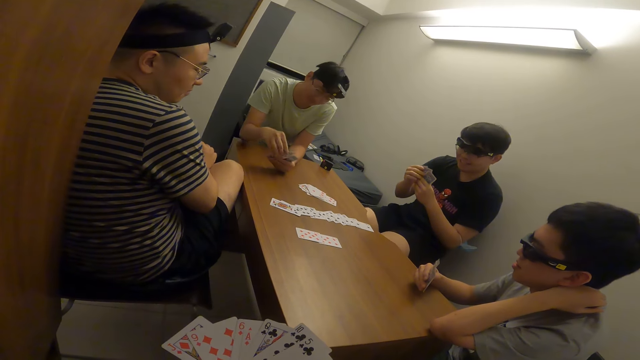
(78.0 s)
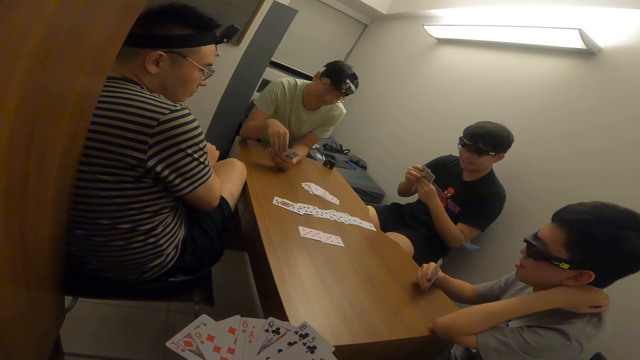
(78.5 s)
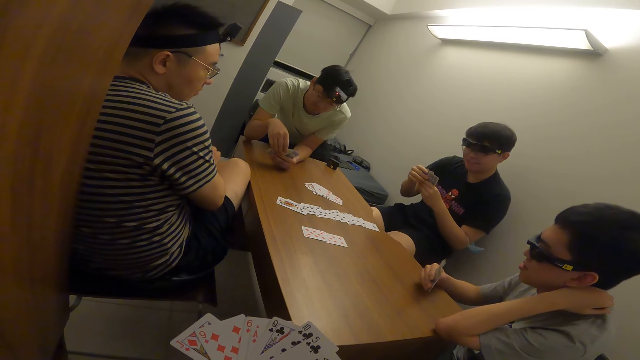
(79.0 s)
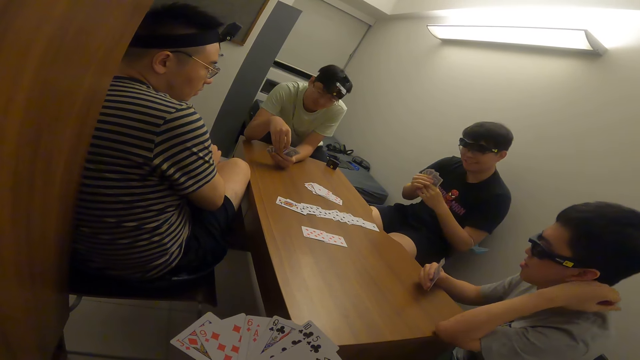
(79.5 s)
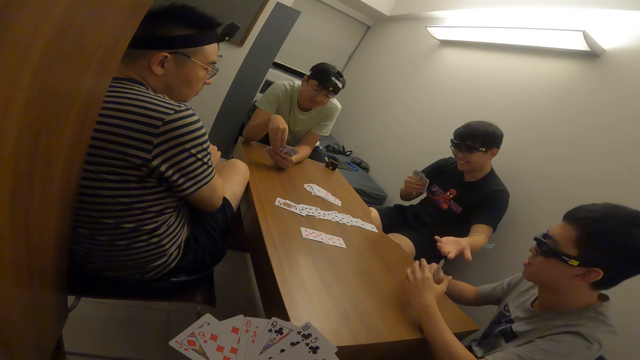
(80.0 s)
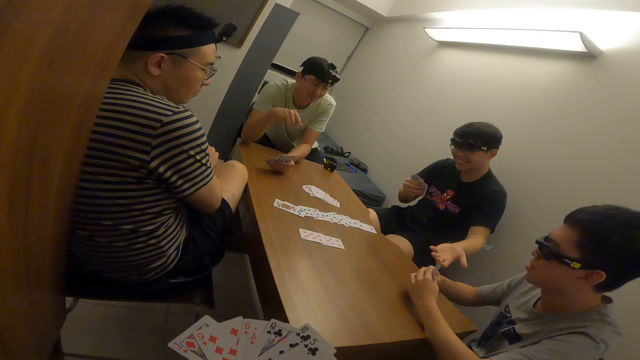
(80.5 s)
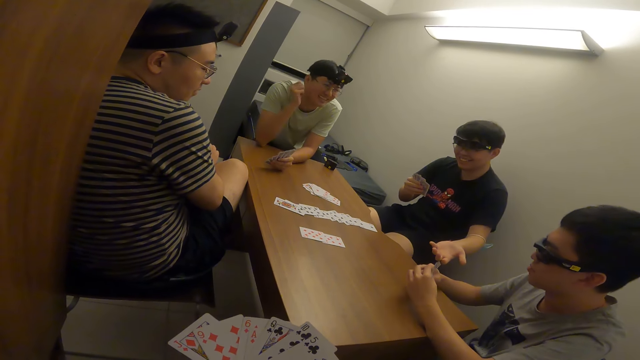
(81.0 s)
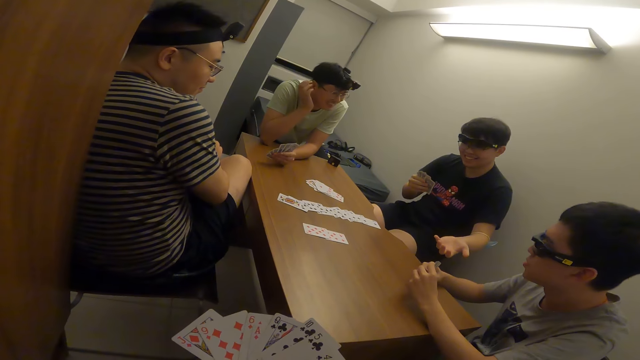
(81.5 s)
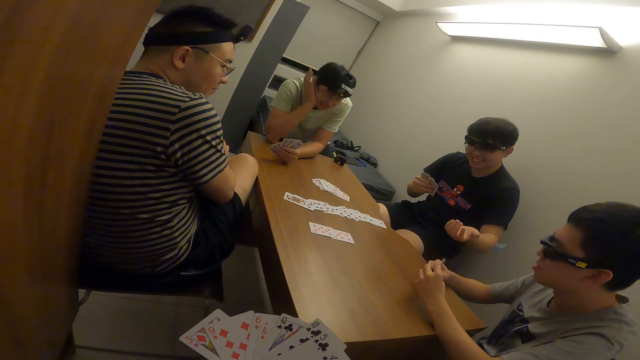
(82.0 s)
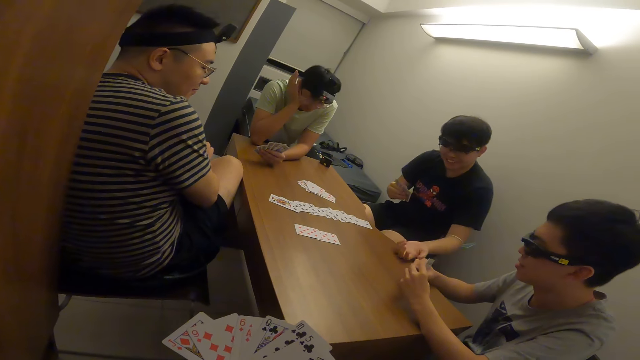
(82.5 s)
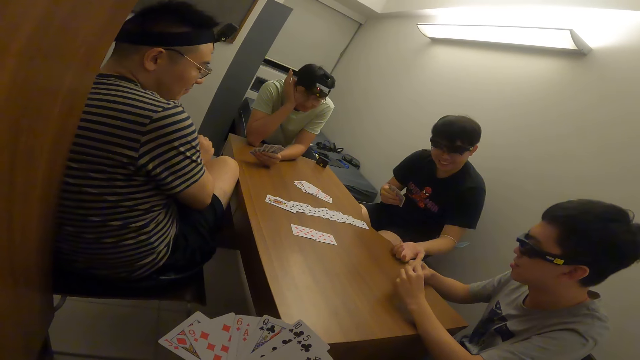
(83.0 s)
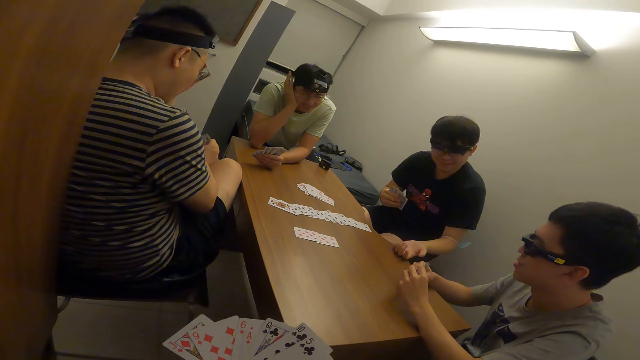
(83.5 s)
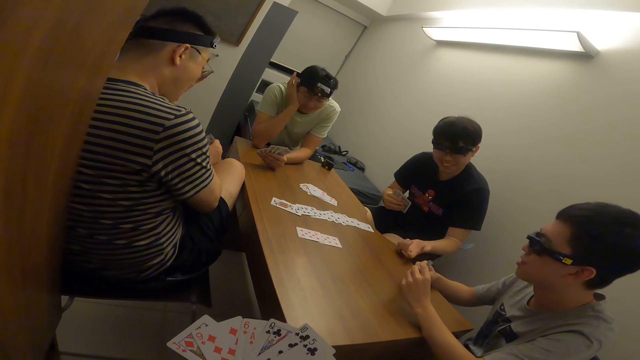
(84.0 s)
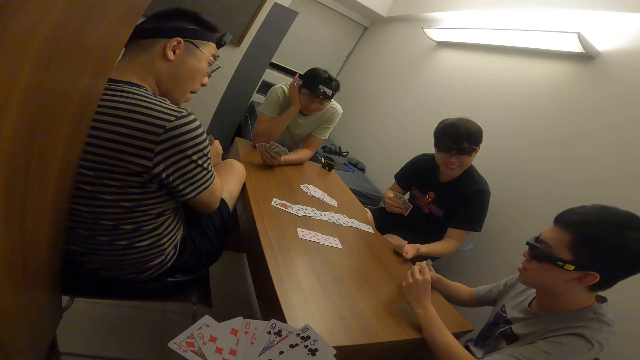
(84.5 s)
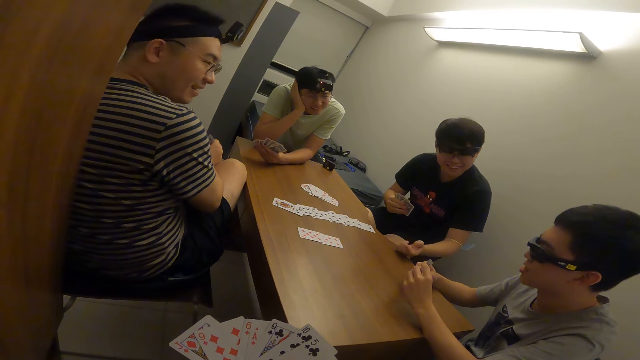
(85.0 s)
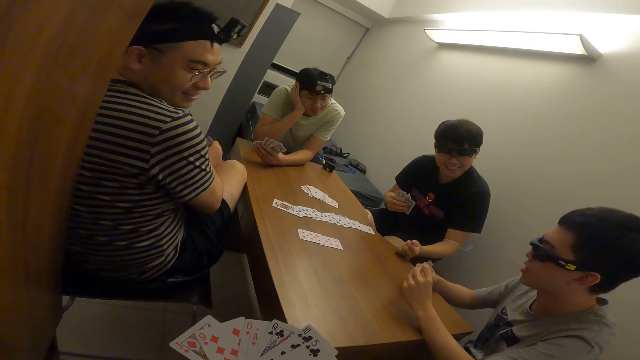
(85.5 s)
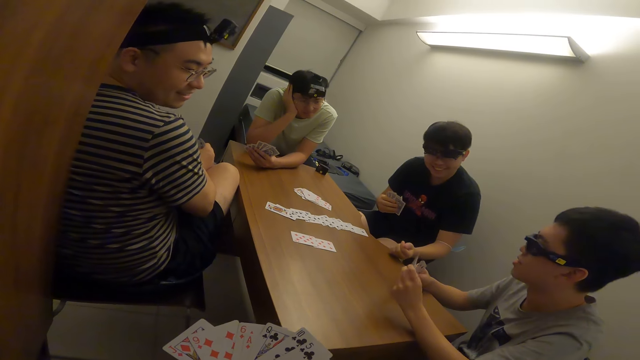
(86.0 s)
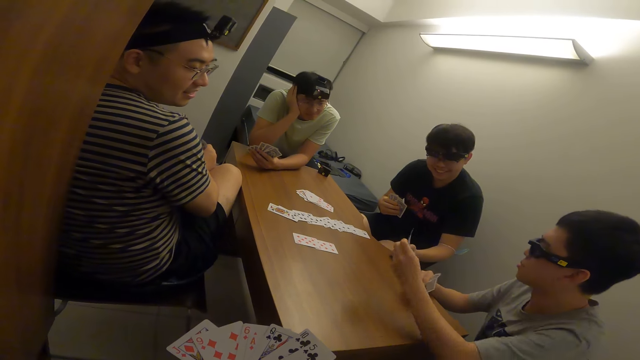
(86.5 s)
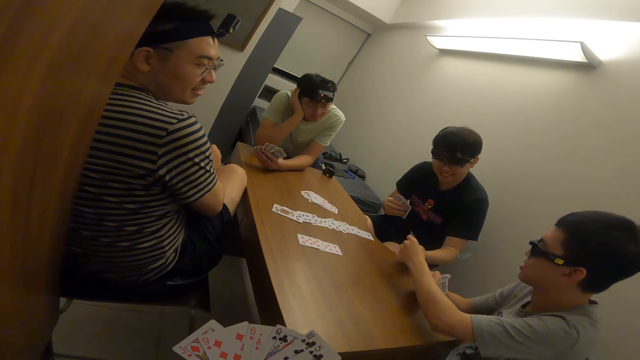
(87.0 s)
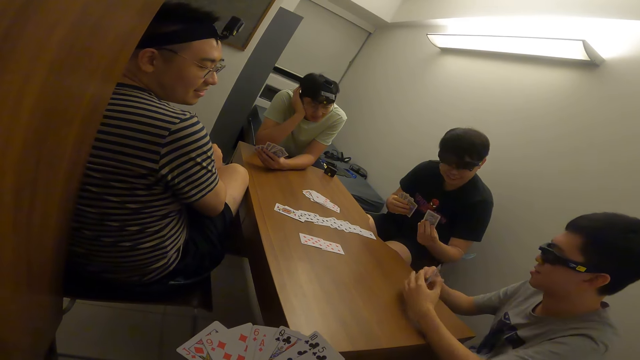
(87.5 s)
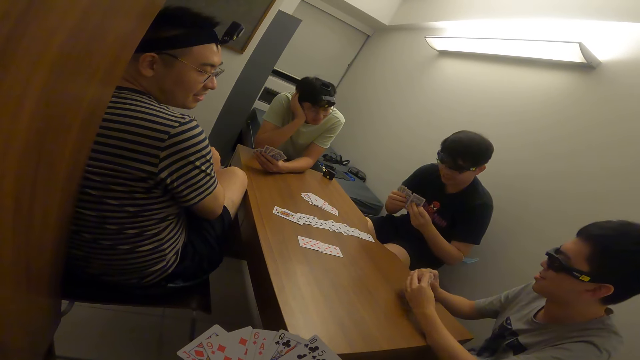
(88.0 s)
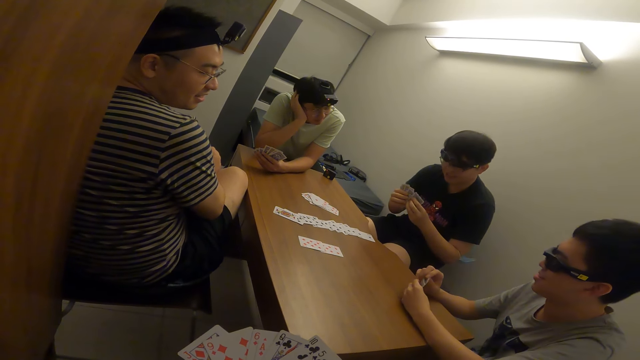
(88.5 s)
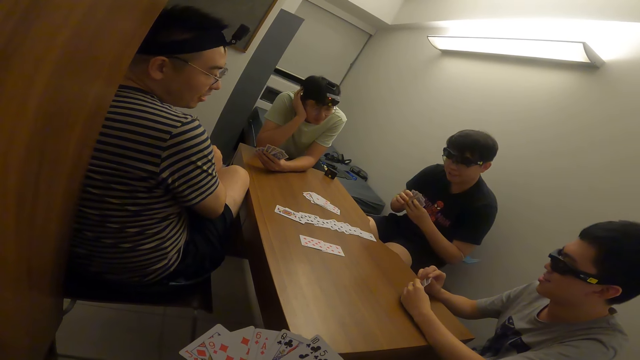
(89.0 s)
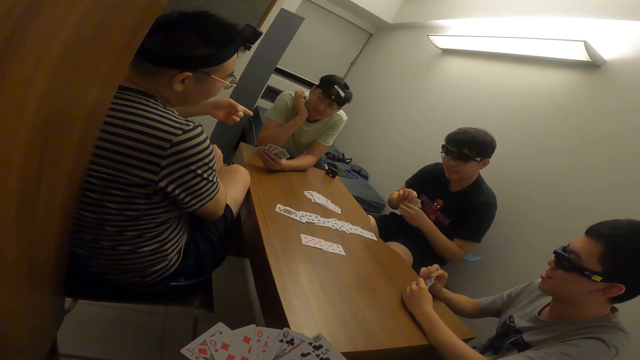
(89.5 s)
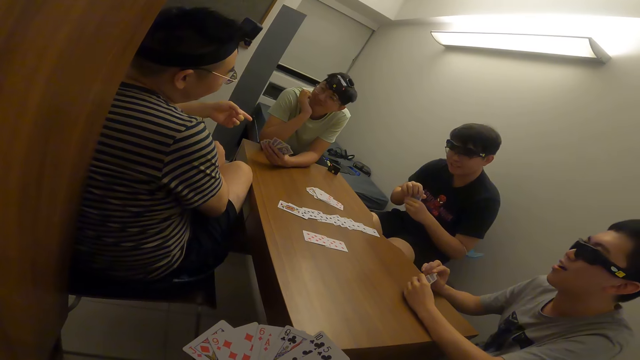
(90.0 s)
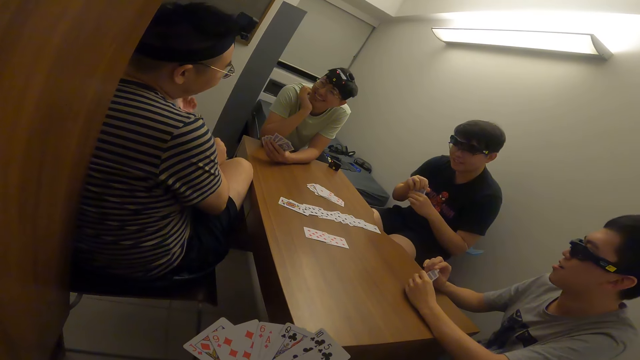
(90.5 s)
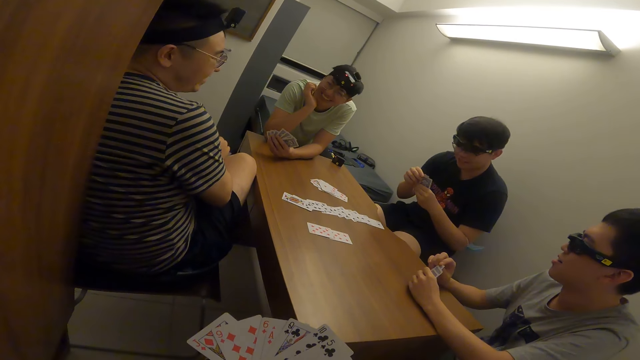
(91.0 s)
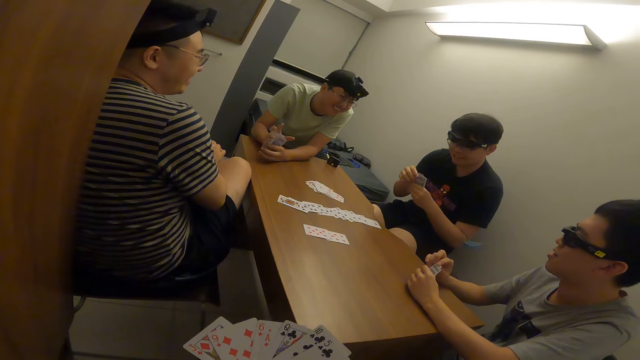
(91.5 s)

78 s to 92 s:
A man adjusts his sitting position. Another man stretches his left hand towards a third man. The second man receives a card from the third man with his left hand. A fourth man points at the first man.

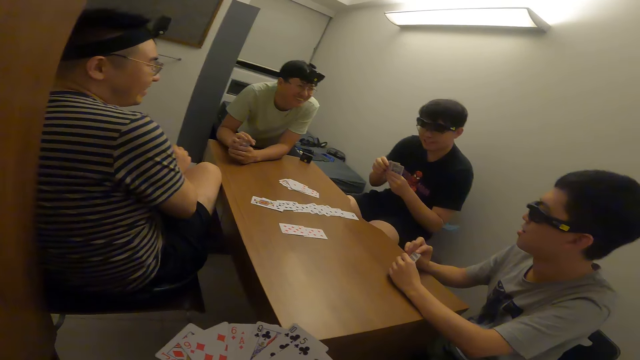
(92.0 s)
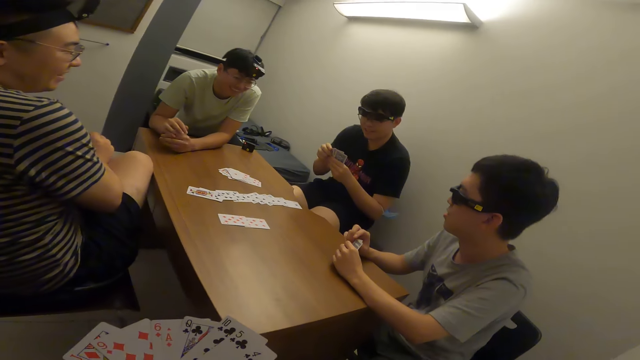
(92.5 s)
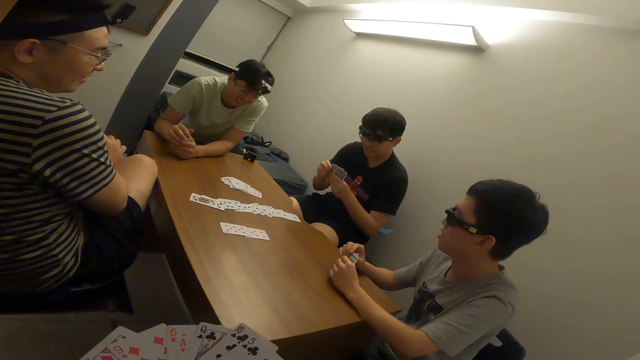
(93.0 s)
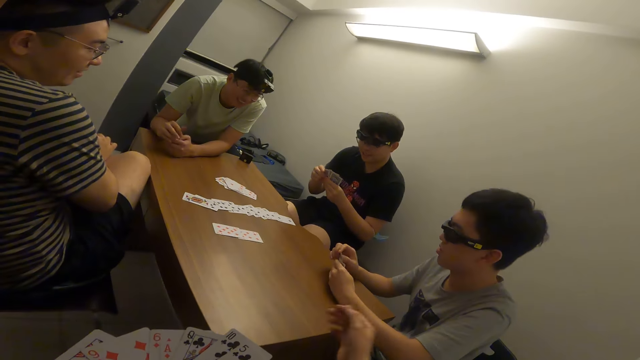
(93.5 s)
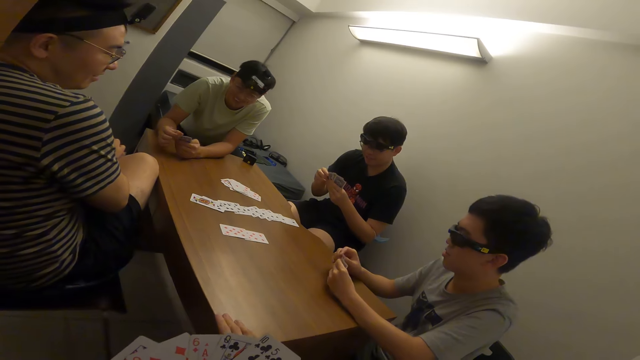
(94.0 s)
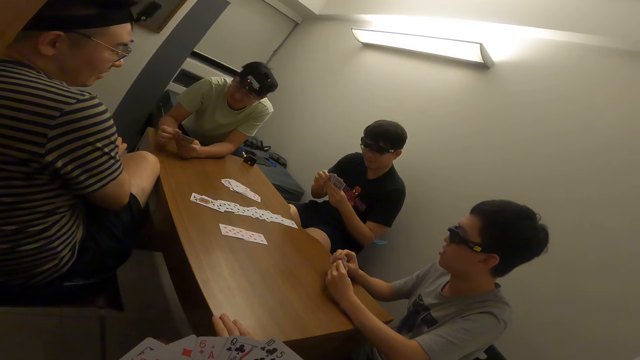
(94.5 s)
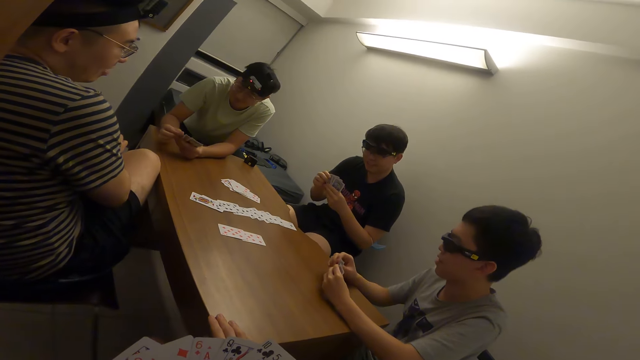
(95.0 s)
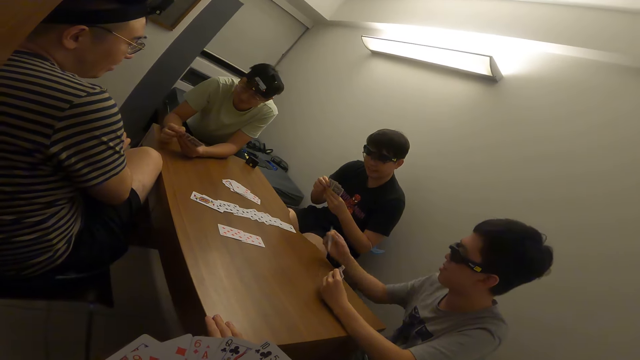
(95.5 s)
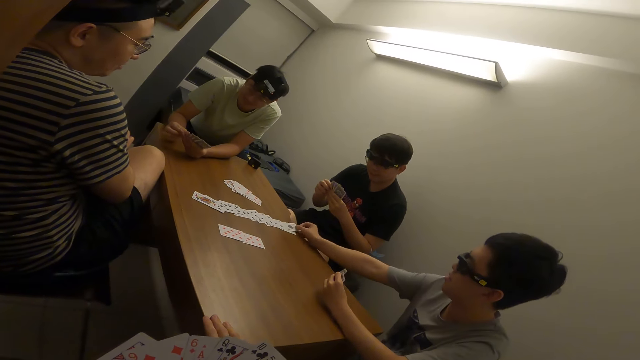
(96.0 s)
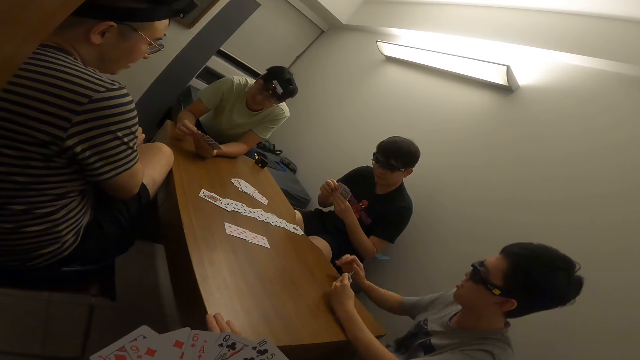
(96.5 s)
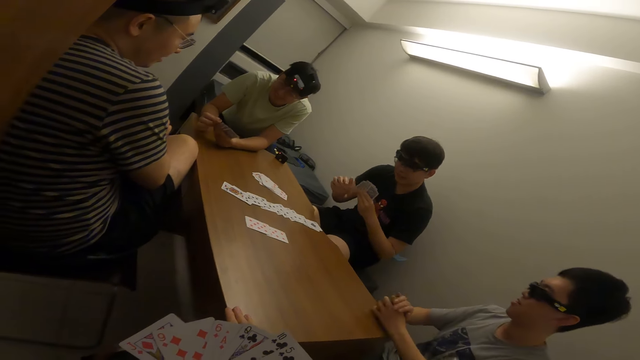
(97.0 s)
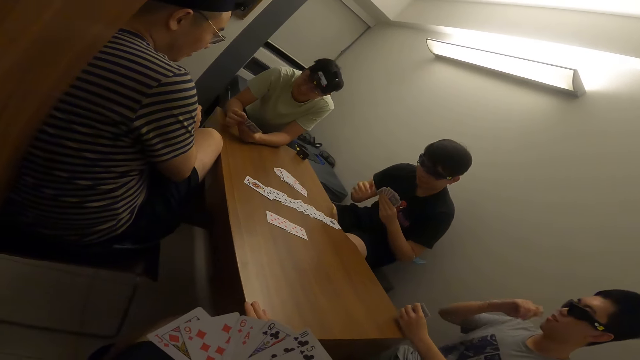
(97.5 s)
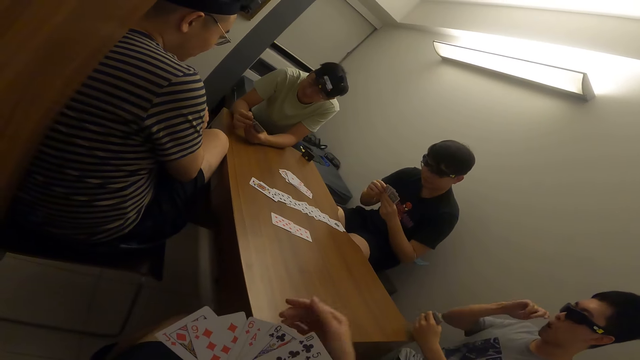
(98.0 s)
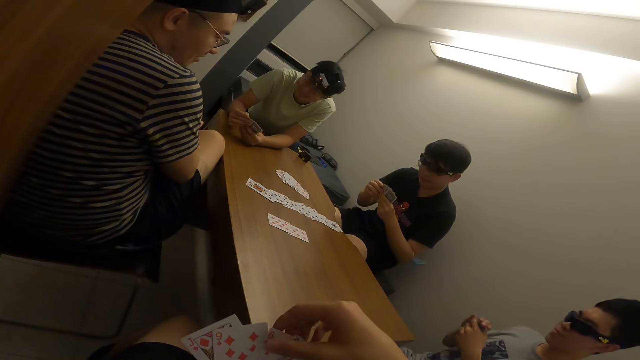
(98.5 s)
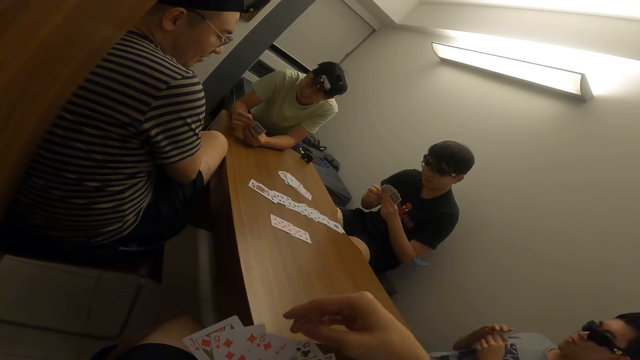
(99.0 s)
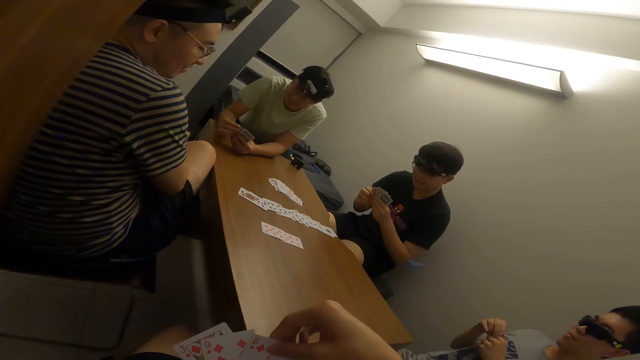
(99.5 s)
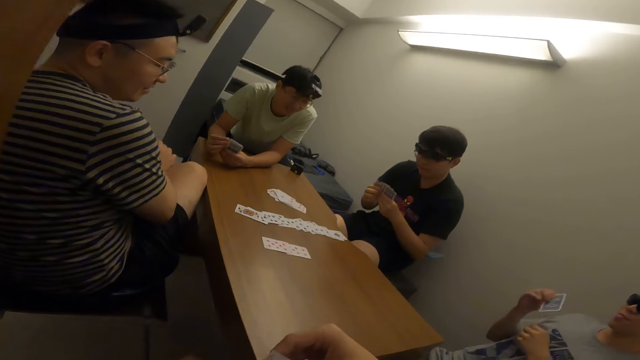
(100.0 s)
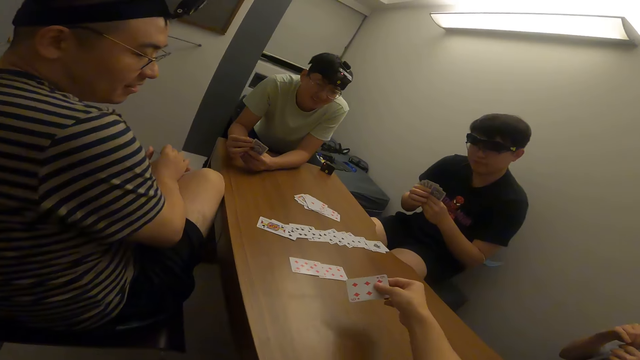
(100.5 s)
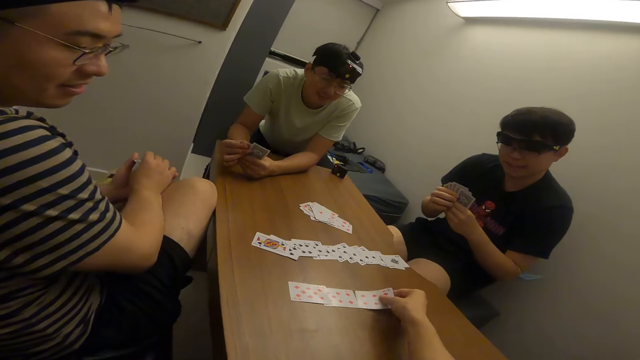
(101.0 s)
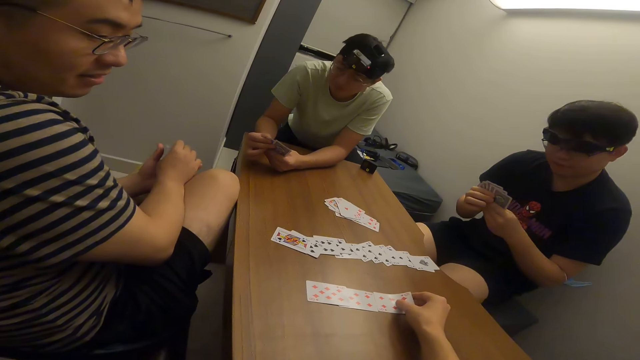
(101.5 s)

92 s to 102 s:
A man places his hand on top of his cards. Another man drops a card on the table with his right hand. The camera wearer selects a card. They drop the card on the table with the right hand.
